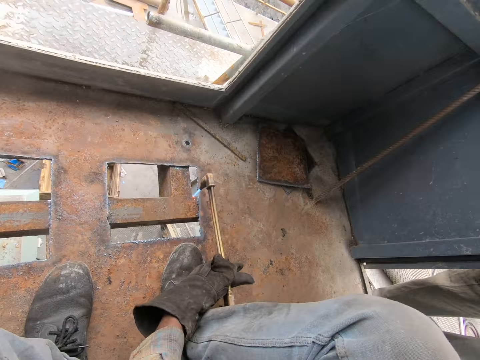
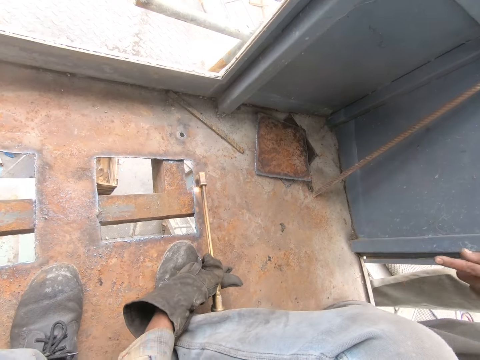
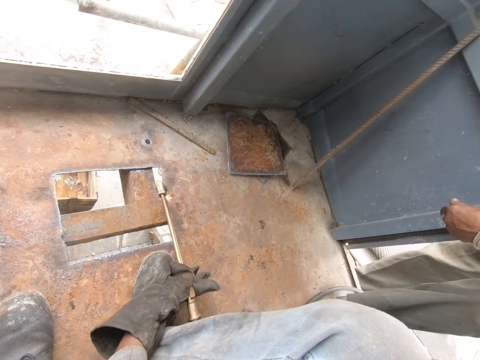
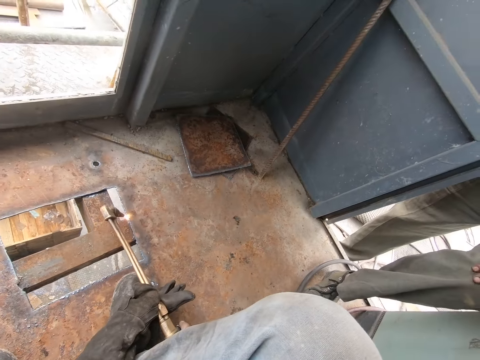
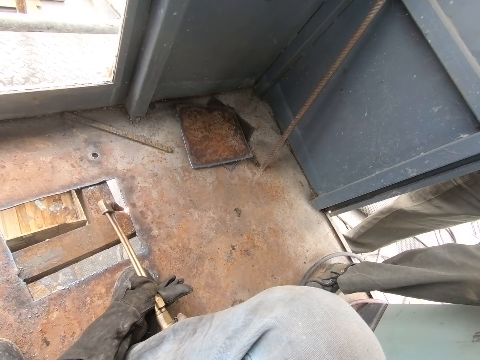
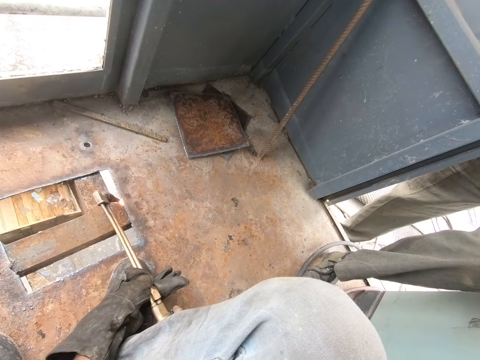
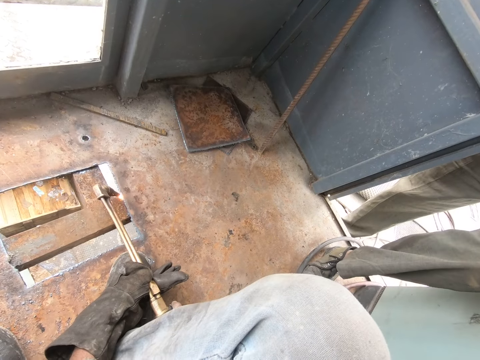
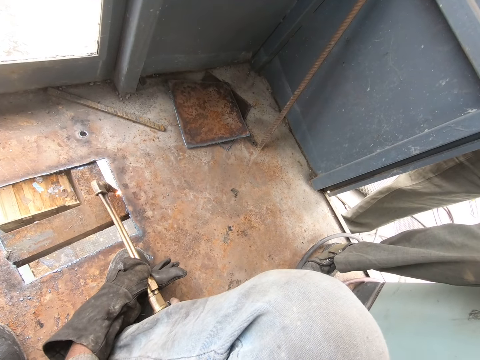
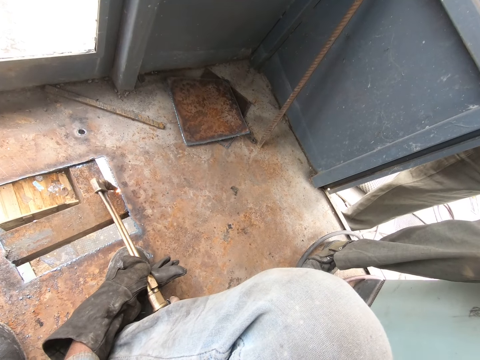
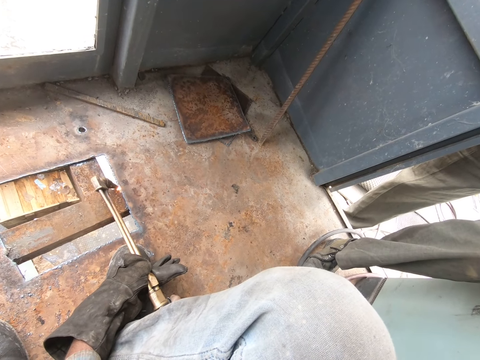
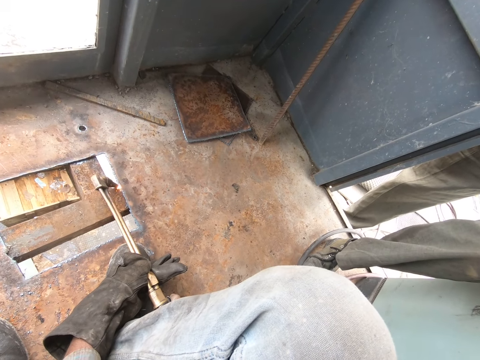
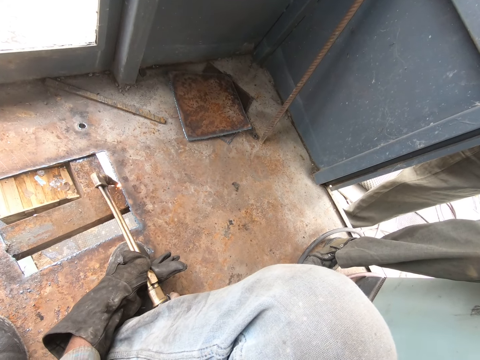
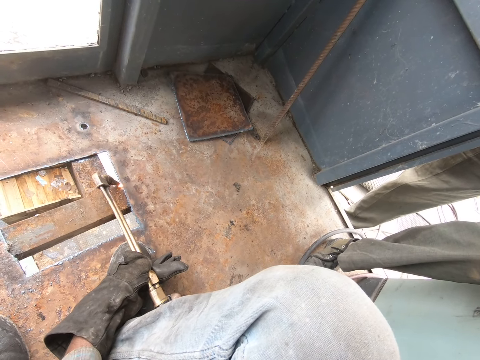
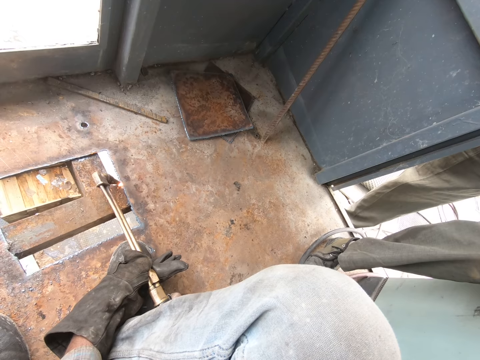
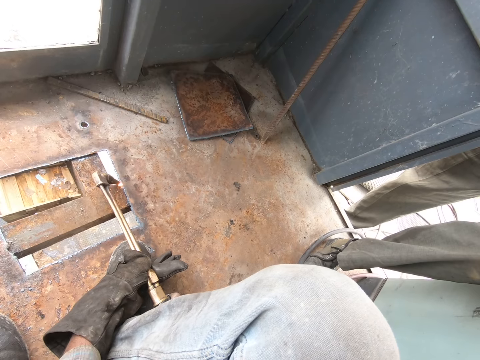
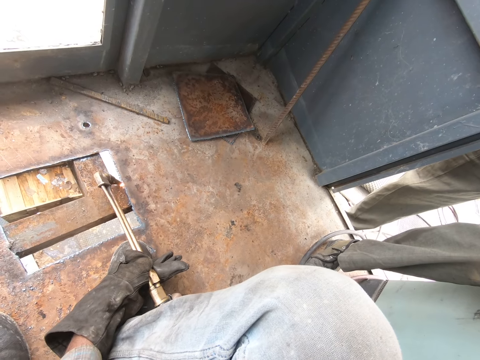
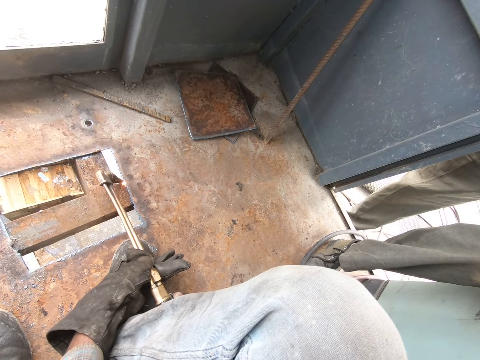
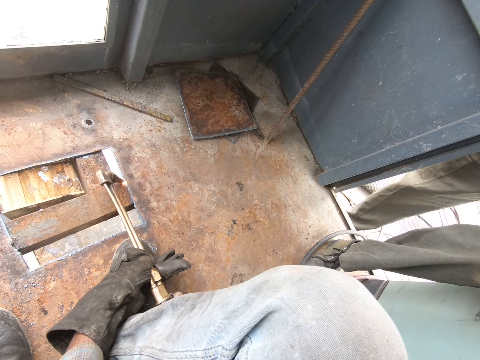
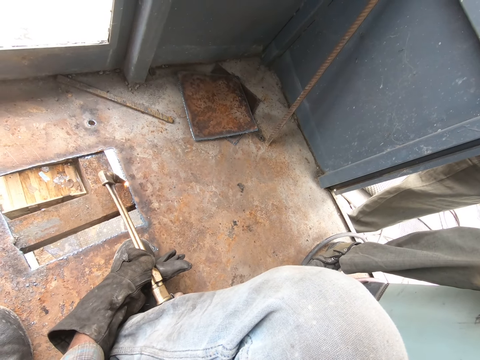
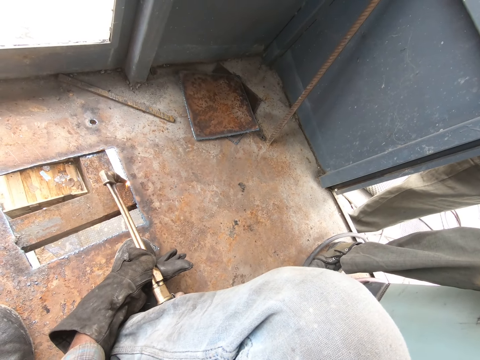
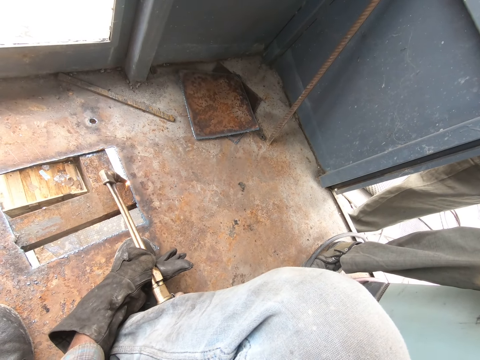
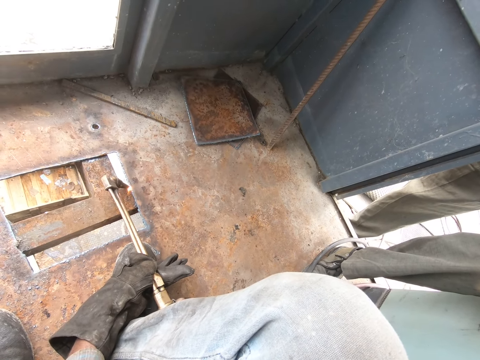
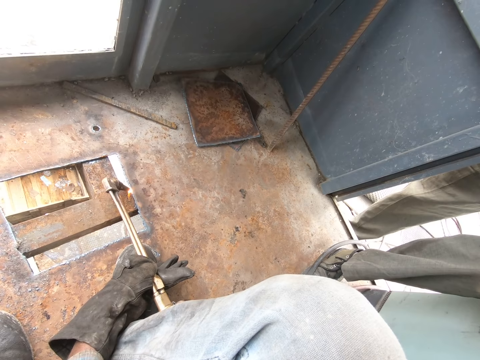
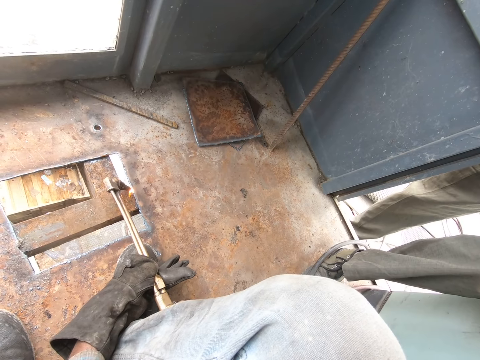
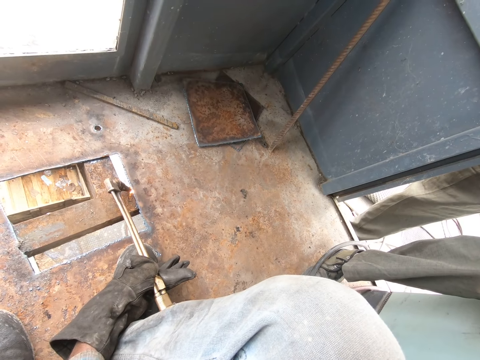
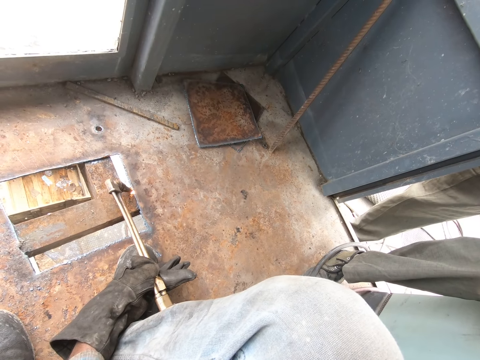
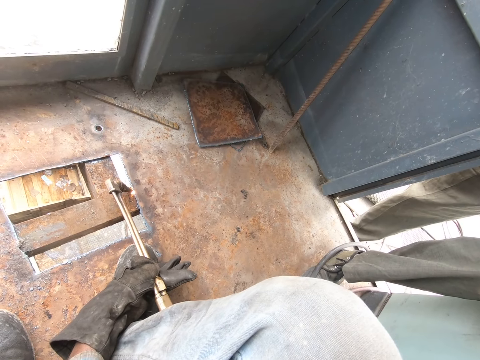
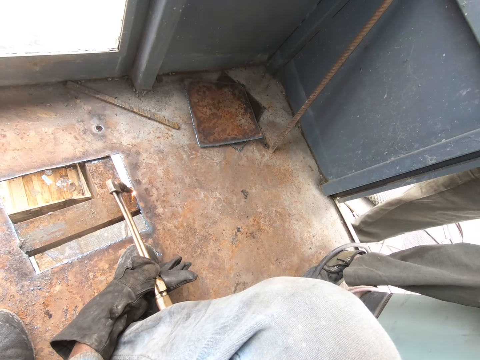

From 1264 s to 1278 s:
A man interacts with the camera wearer. The camera wearer welds.

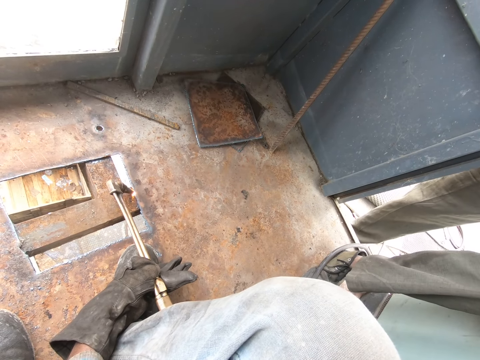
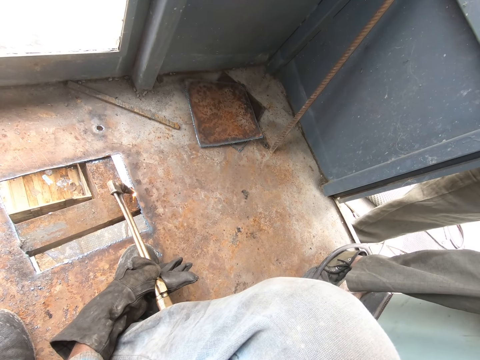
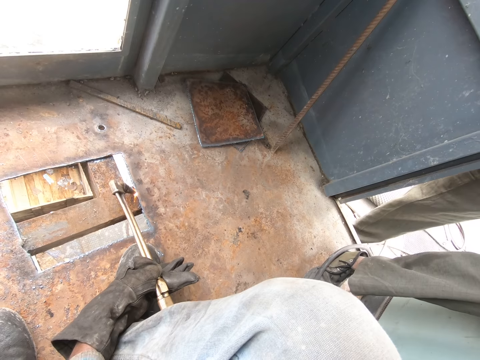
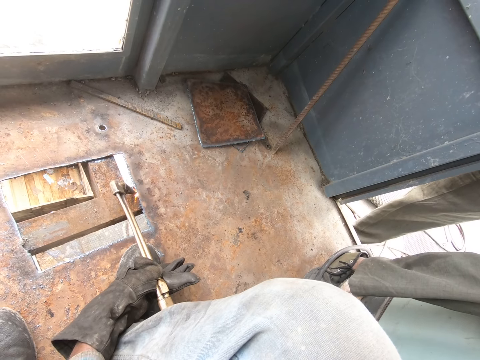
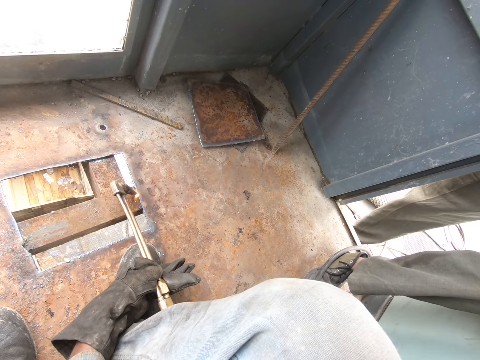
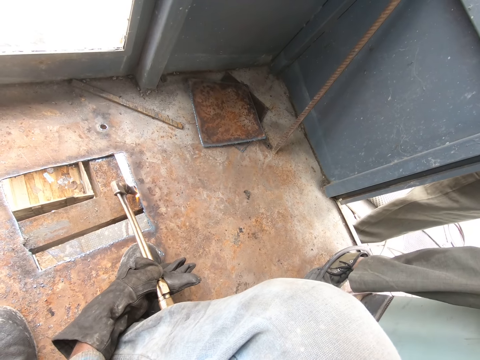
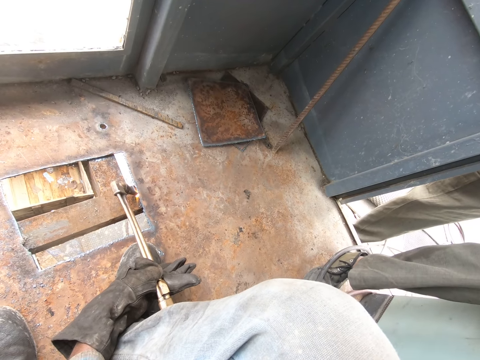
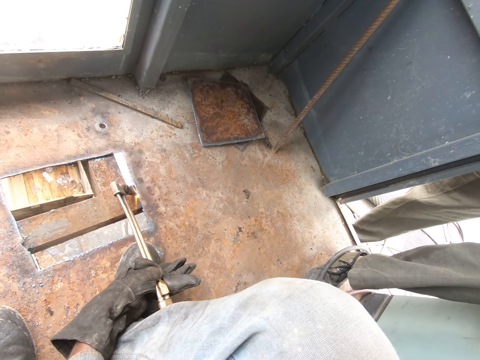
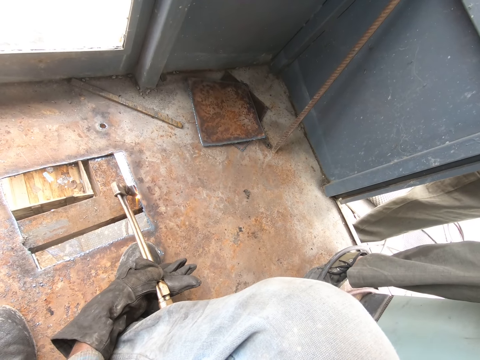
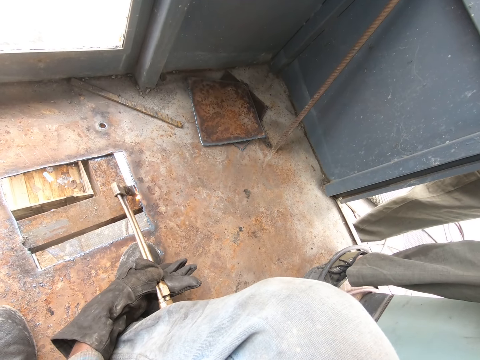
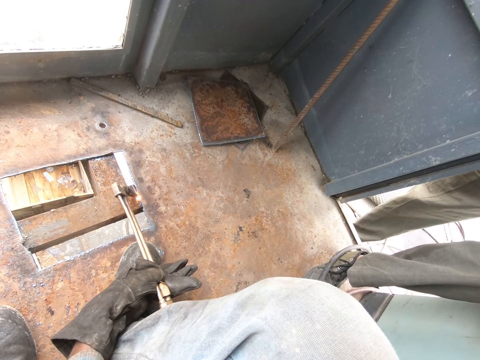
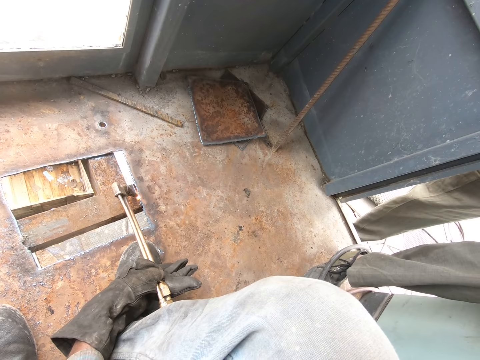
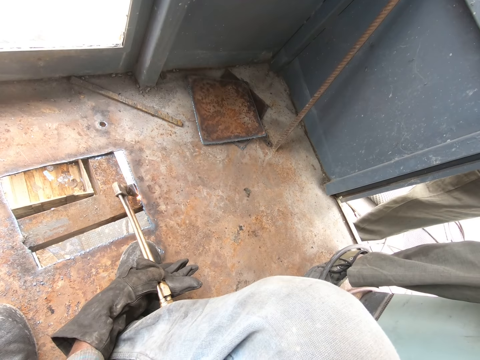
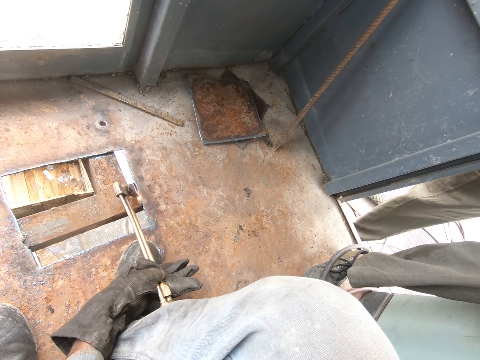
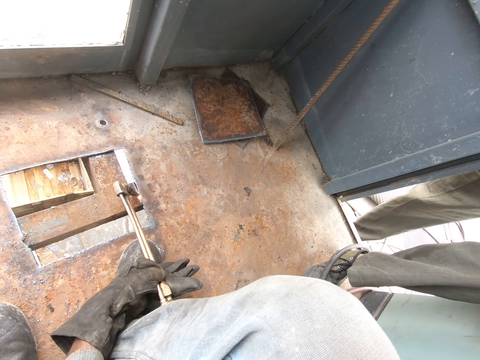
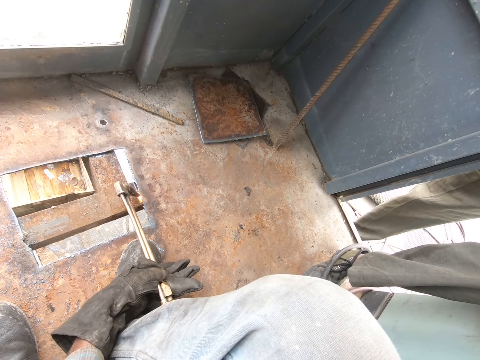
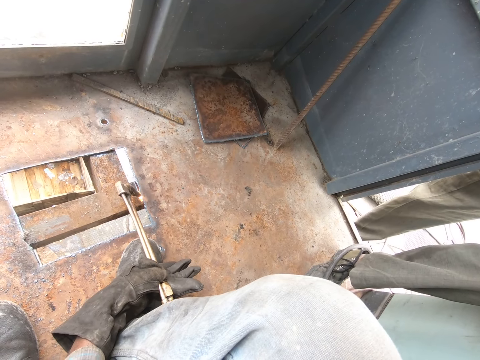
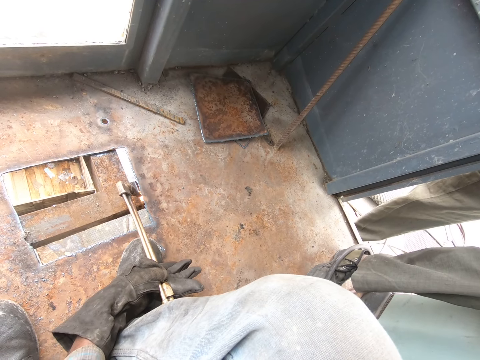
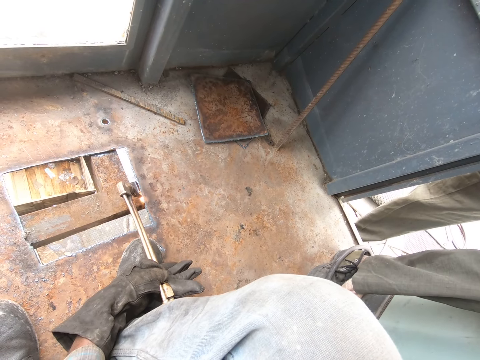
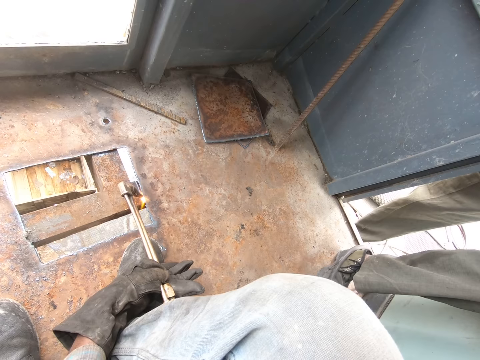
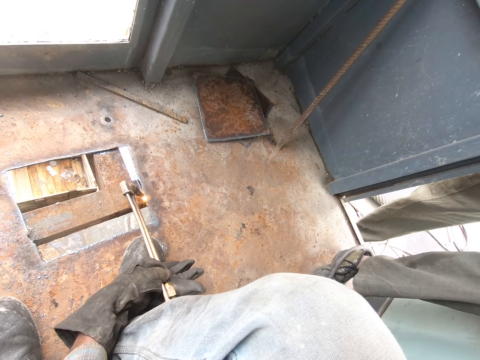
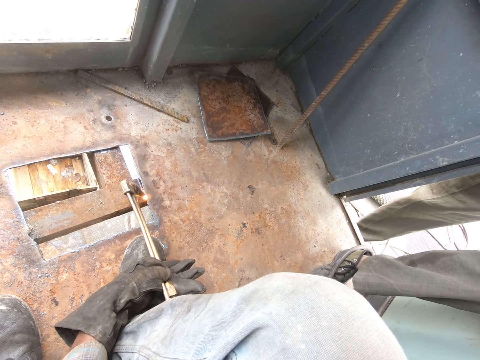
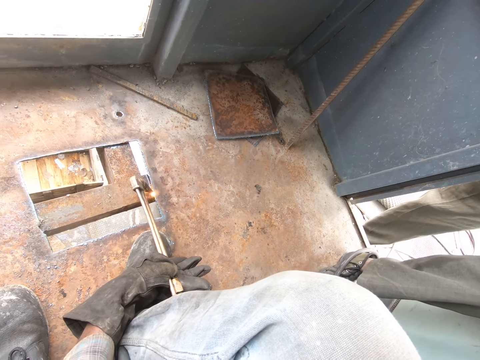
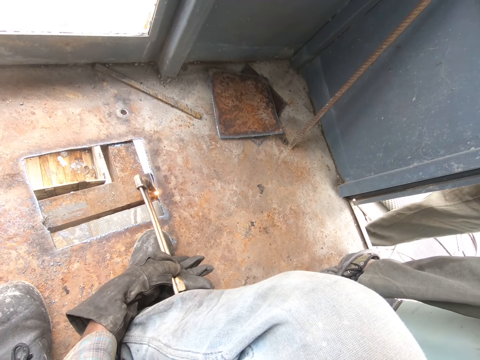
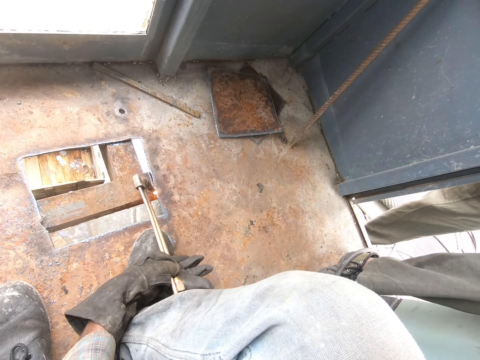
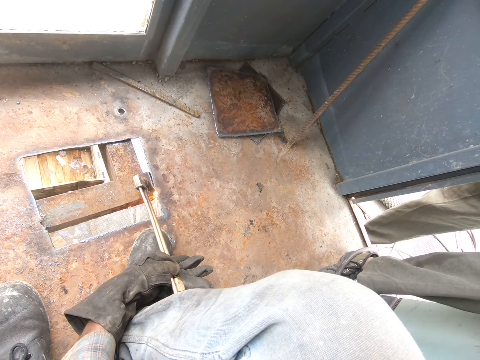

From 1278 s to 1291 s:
The camera wearer welds the metals. The man interacts with the camera wearer.
